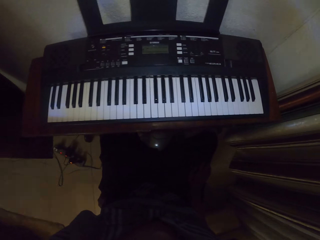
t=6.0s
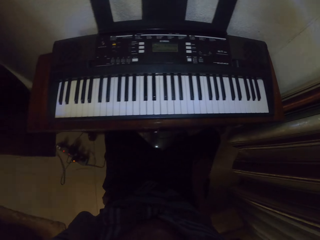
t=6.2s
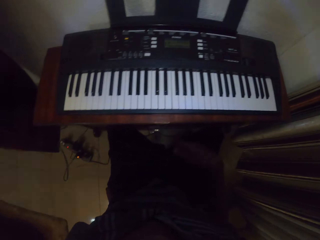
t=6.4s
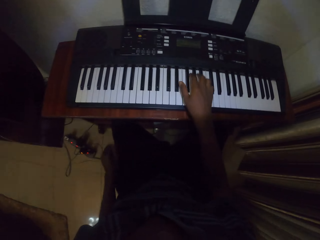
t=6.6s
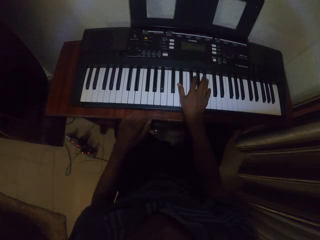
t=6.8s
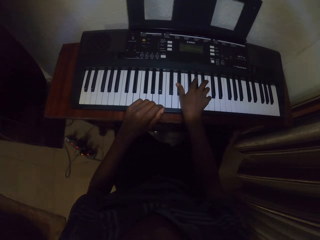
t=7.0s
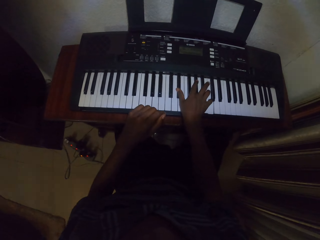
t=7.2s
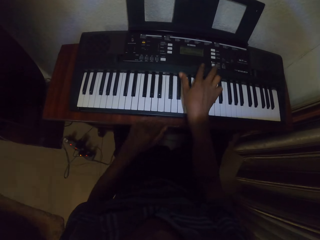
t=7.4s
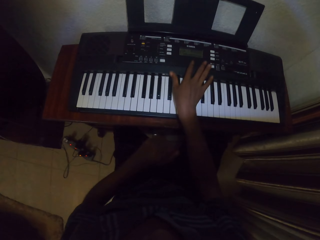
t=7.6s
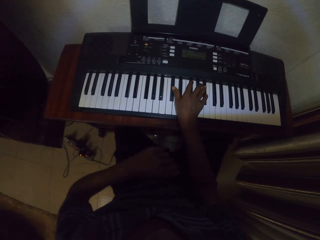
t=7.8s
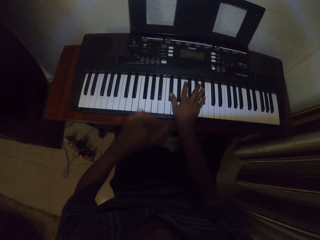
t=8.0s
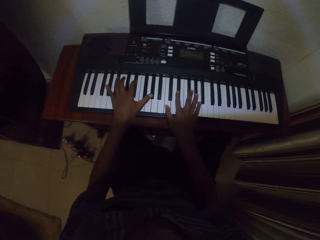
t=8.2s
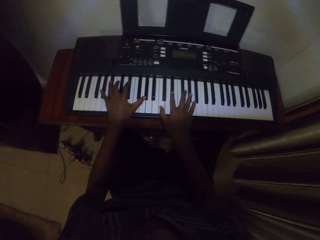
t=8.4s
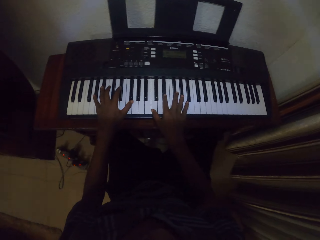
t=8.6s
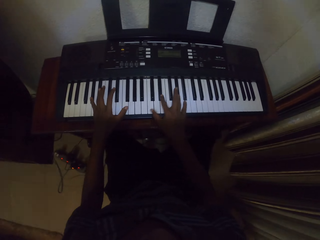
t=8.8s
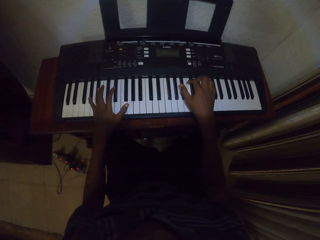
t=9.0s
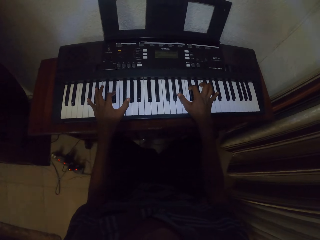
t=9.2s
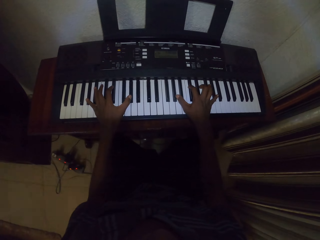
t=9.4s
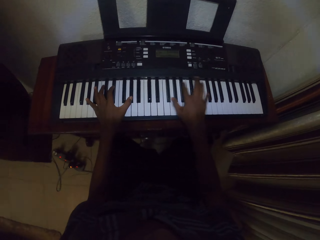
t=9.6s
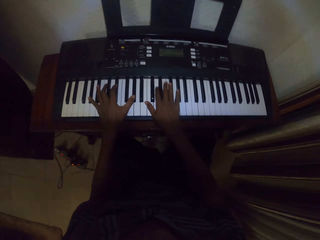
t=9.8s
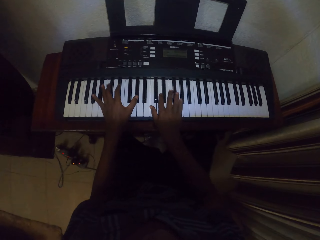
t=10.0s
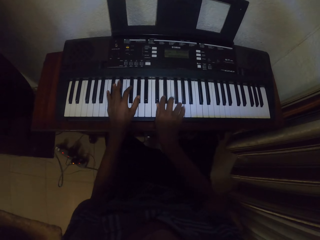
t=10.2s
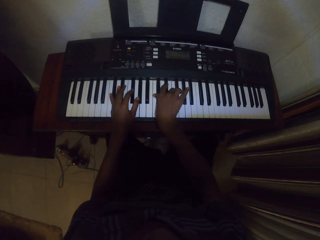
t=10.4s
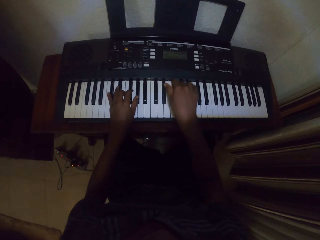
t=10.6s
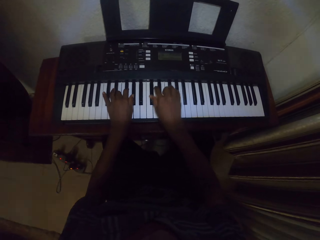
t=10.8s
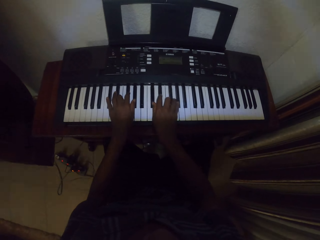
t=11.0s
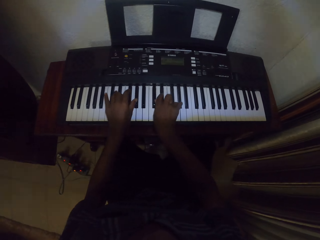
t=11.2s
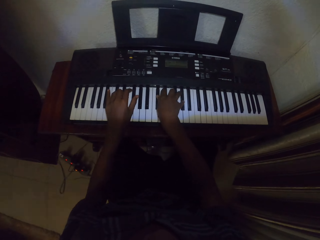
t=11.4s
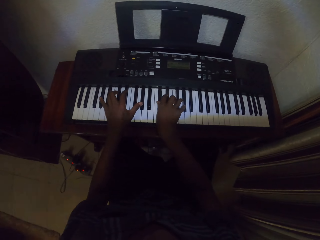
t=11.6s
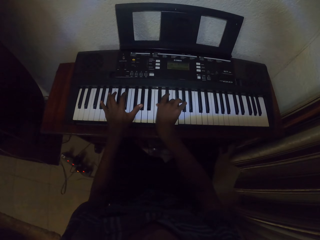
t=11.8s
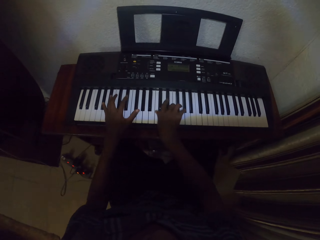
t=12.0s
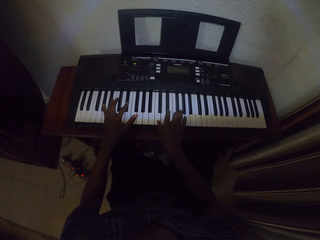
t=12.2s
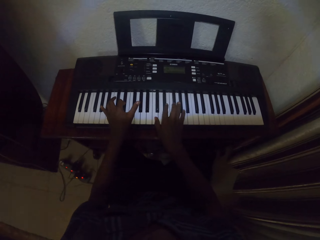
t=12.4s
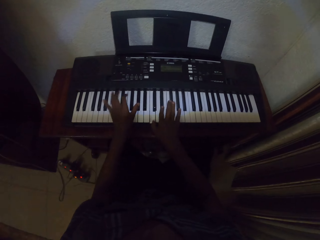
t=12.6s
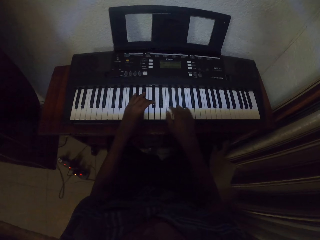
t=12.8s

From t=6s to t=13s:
The camera wearer plays a piano inside the house with both hands.

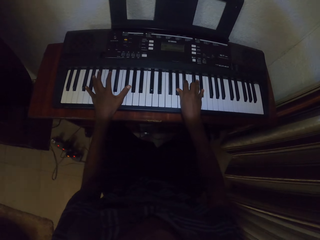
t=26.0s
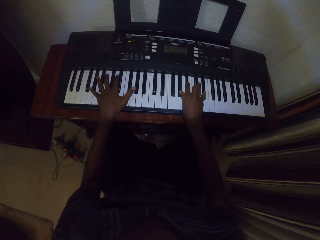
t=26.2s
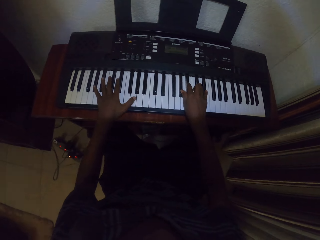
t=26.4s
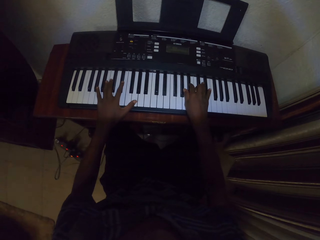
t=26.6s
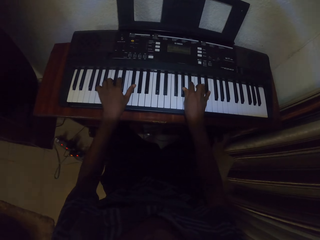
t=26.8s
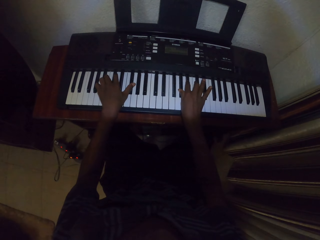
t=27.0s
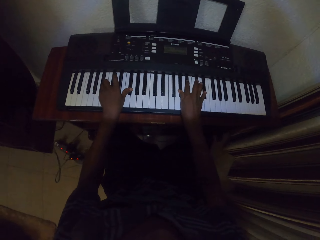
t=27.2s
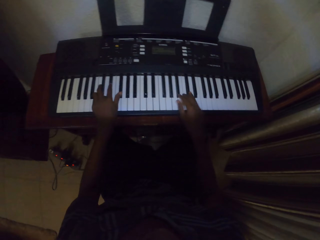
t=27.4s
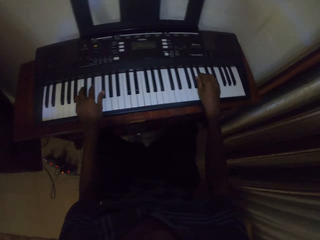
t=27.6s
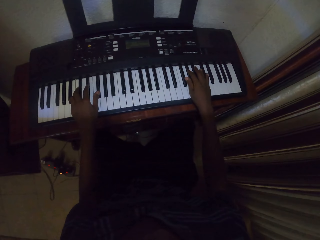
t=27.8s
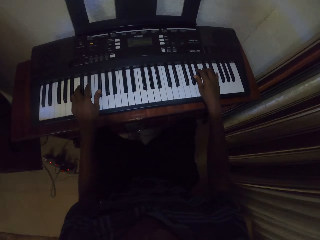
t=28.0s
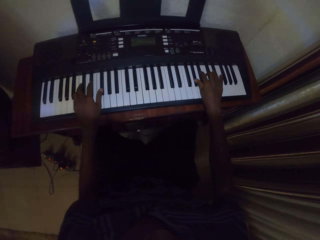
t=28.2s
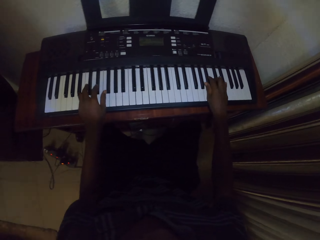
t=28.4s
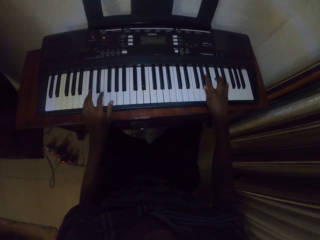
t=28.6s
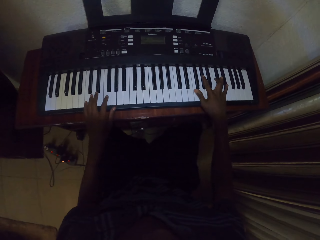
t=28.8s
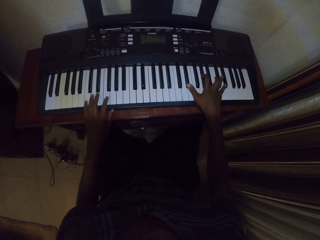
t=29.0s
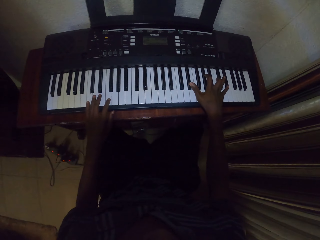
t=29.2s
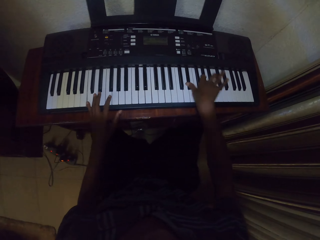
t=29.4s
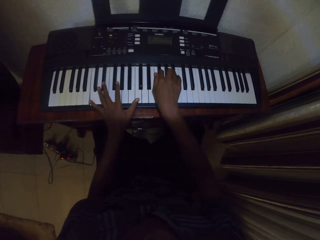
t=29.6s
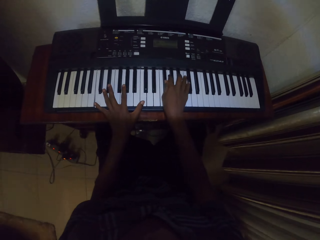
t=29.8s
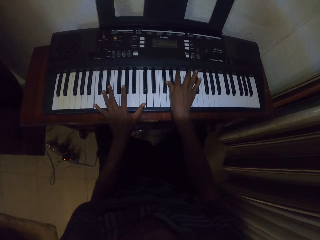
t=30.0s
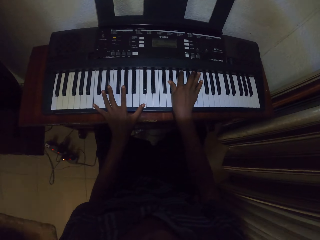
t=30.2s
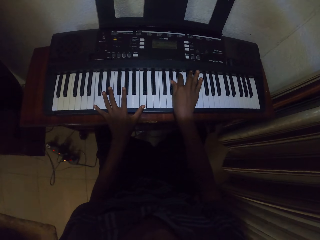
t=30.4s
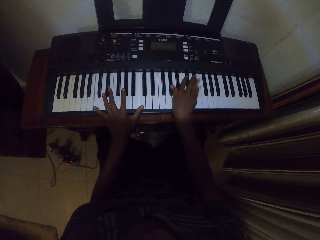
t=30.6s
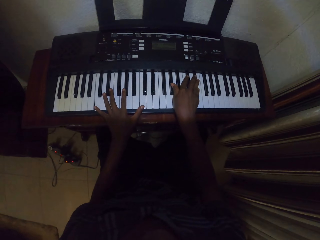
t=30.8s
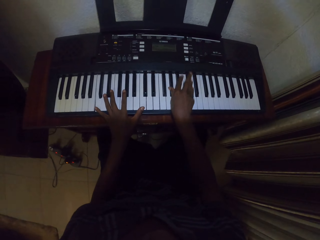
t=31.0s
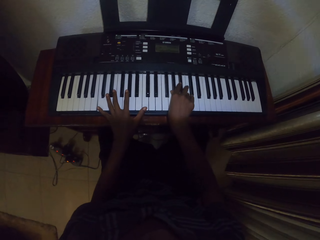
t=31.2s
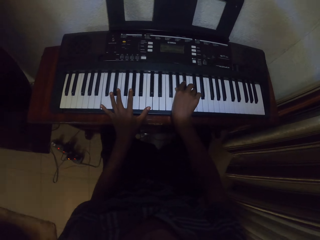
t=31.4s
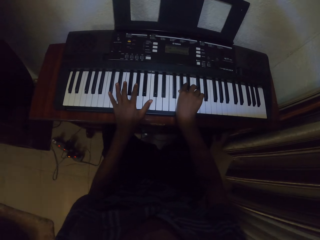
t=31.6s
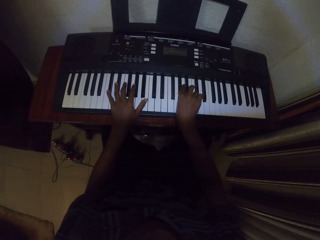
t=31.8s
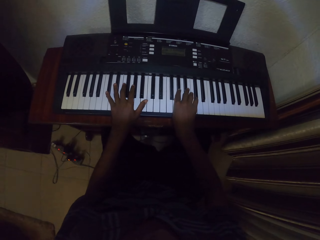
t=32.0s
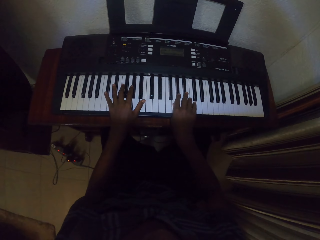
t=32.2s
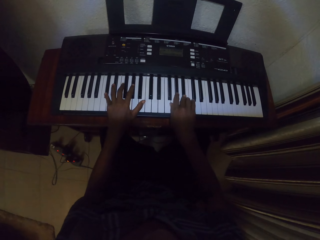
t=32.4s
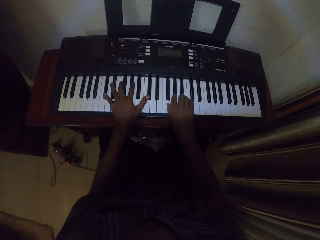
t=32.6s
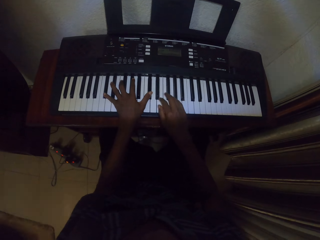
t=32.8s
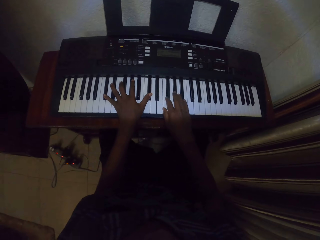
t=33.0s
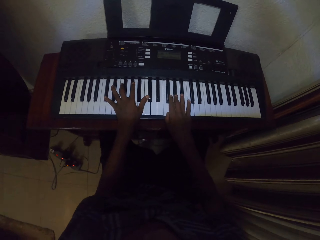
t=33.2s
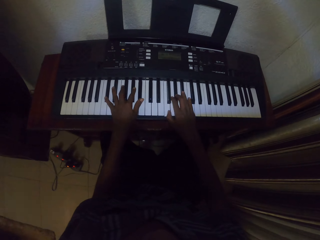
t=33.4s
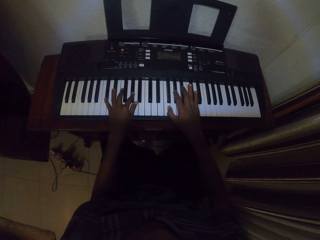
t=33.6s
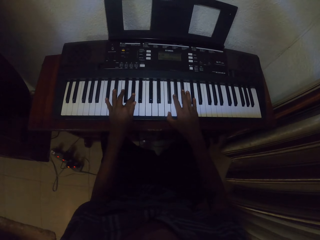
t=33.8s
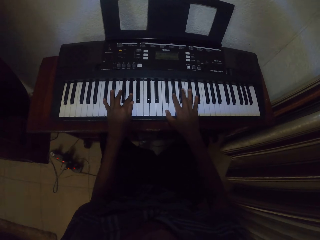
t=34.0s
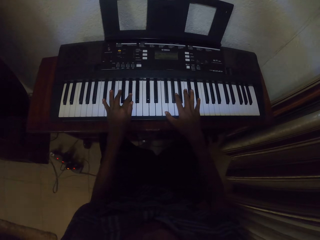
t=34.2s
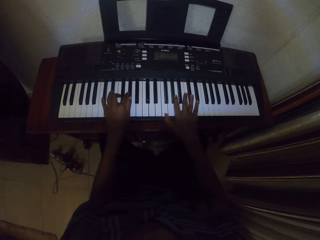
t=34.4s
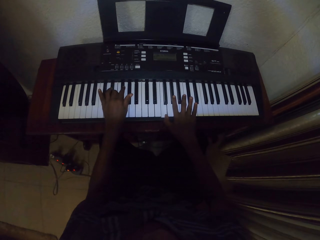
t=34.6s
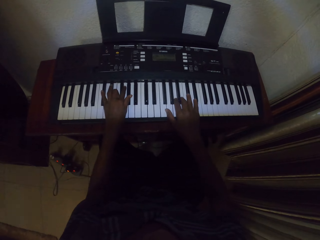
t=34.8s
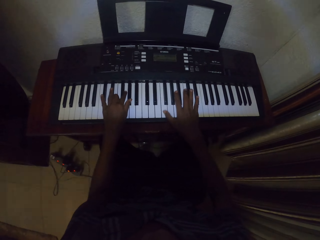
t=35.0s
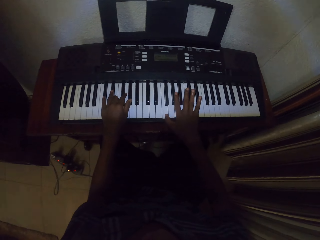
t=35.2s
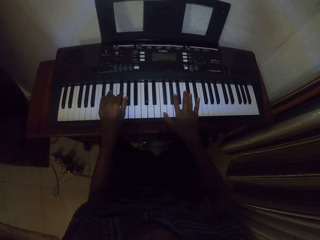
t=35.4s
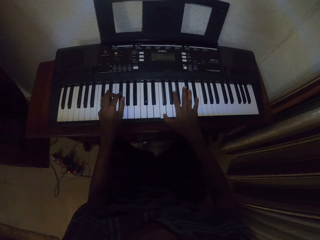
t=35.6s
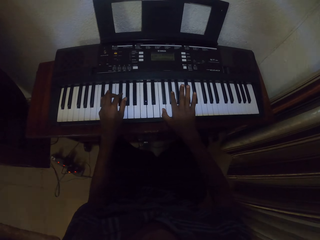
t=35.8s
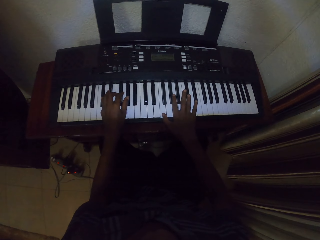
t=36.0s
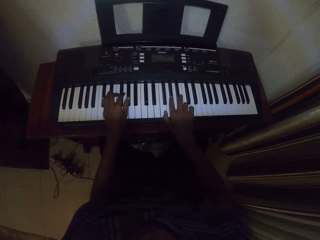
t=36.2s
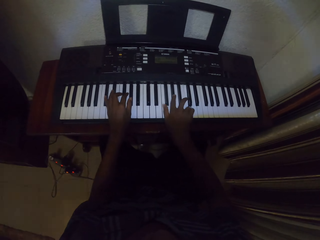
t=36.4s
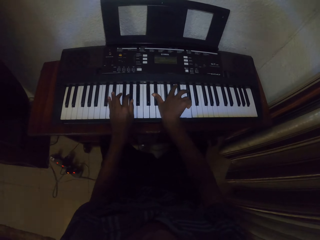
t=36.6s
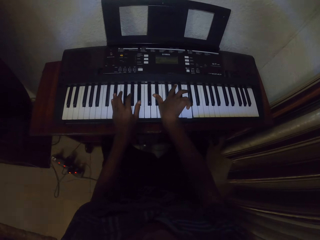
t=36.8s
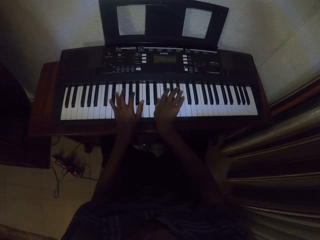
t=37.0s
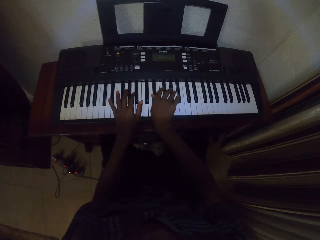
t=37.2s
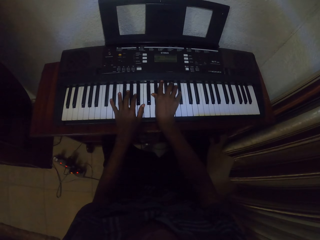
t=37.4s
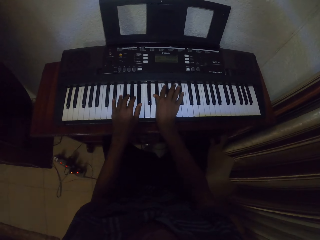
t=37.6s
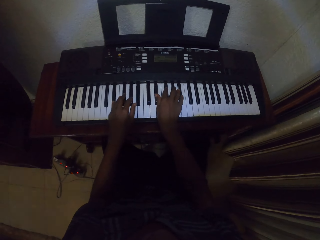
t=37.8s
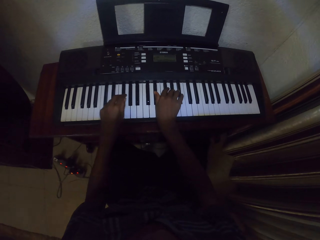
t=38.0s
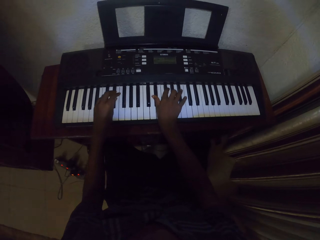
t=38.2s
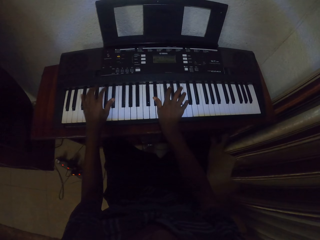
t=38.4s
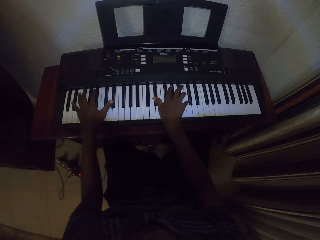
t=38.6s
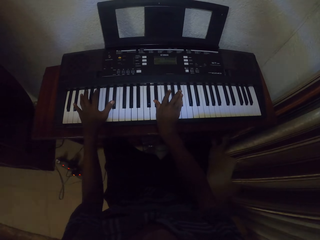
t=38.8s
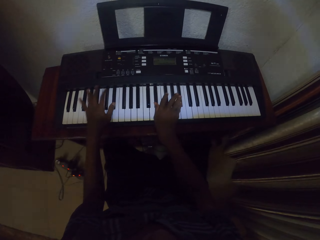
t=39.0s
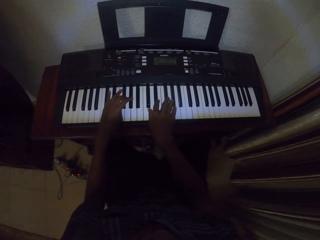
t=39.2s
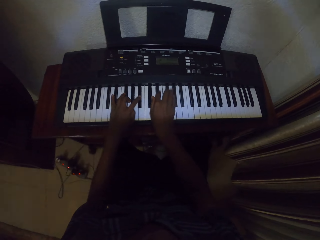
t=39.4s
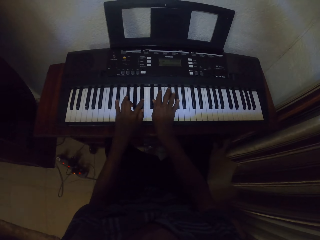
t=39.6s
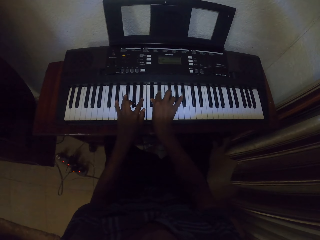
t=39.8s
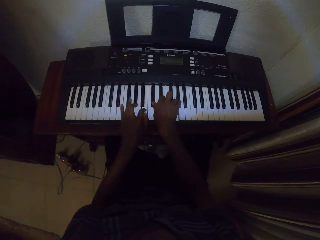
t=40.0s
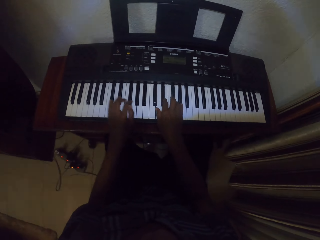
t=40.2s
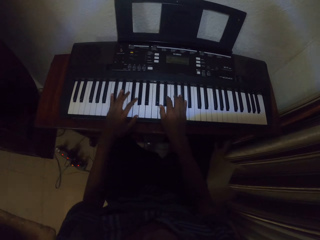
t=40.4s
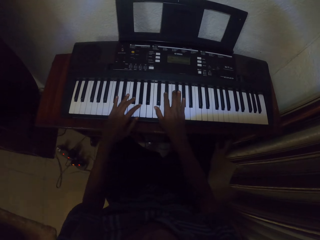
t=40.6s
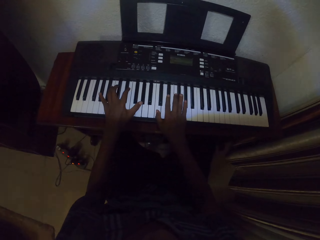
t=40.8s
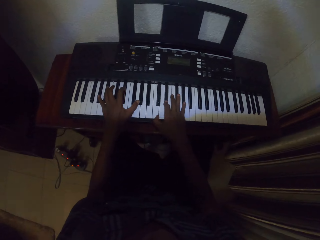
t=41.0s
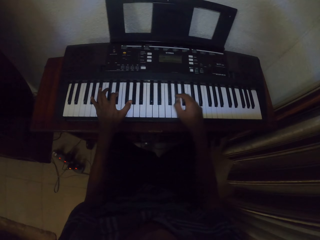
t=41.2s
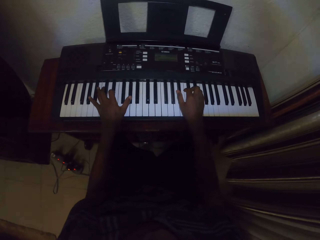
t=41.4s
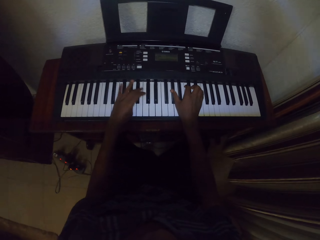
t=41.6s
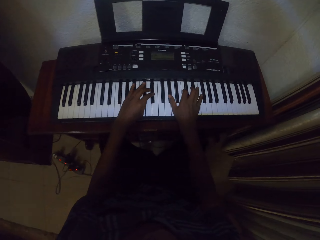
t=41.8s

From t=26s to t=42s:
The camera wearer plays the keyboard with both hands.
